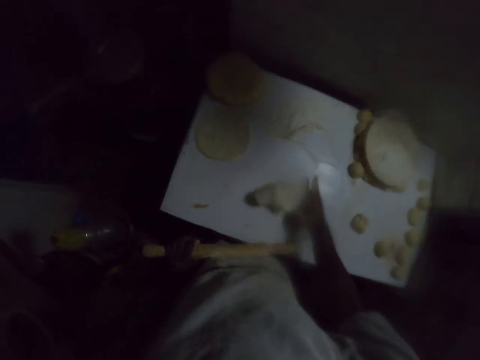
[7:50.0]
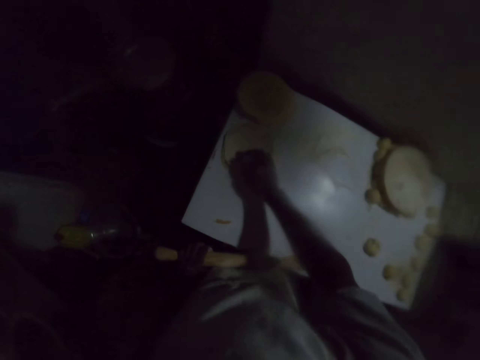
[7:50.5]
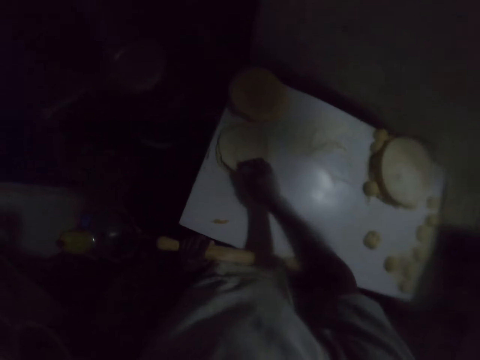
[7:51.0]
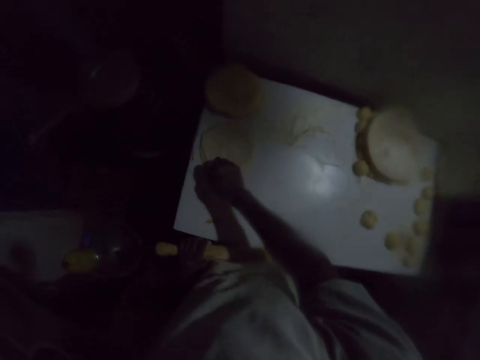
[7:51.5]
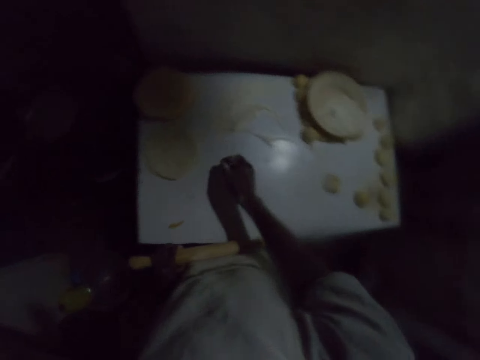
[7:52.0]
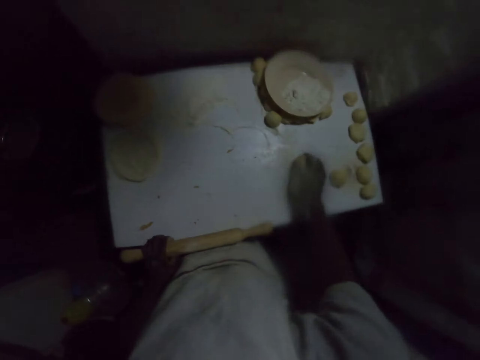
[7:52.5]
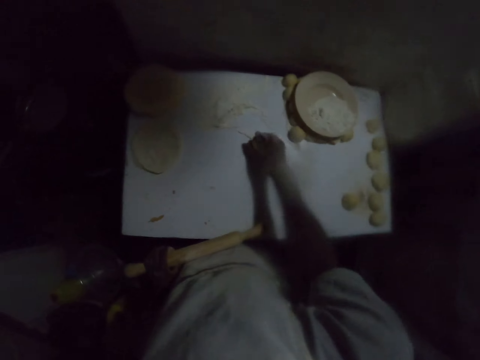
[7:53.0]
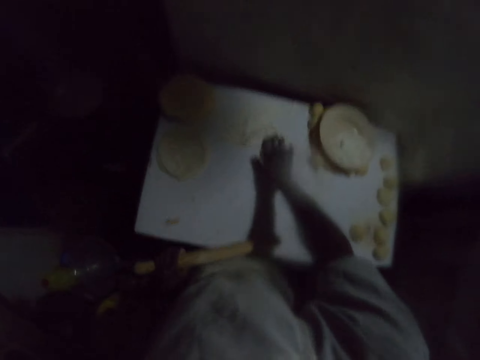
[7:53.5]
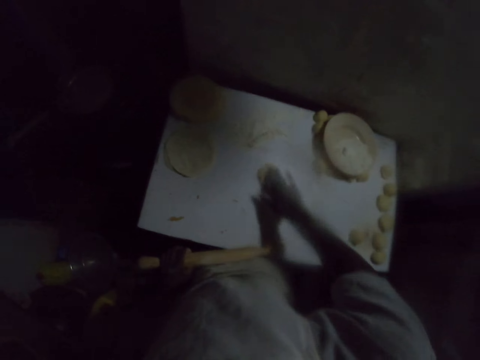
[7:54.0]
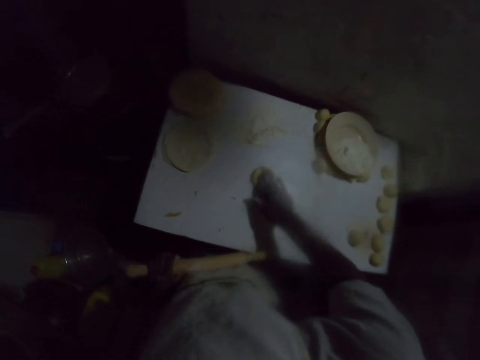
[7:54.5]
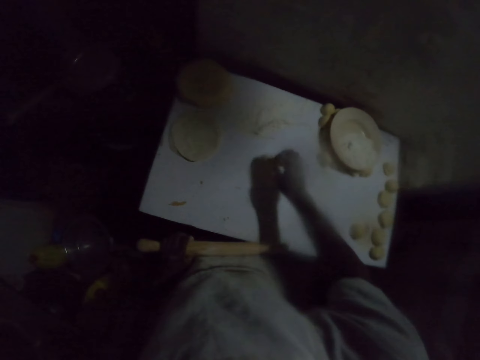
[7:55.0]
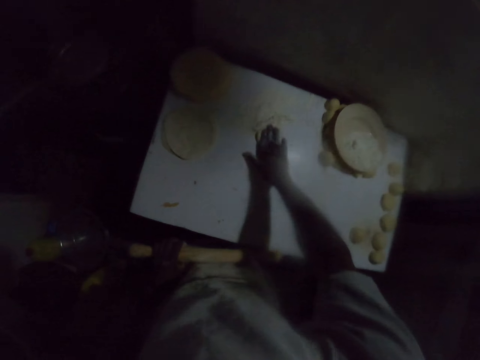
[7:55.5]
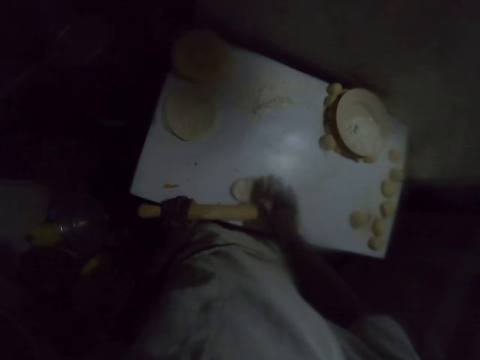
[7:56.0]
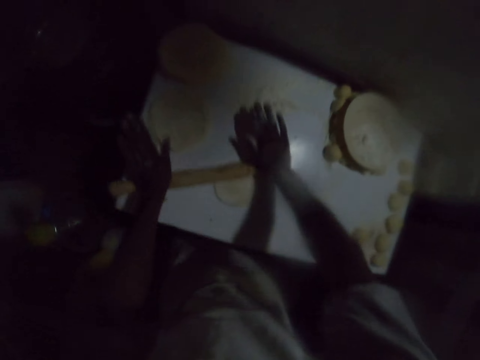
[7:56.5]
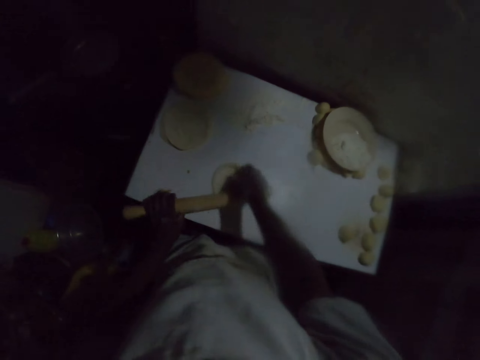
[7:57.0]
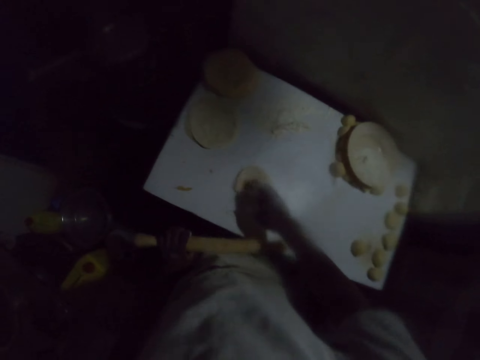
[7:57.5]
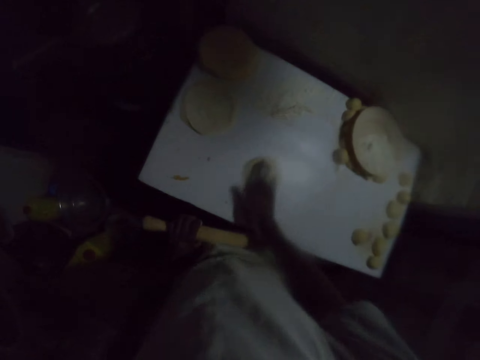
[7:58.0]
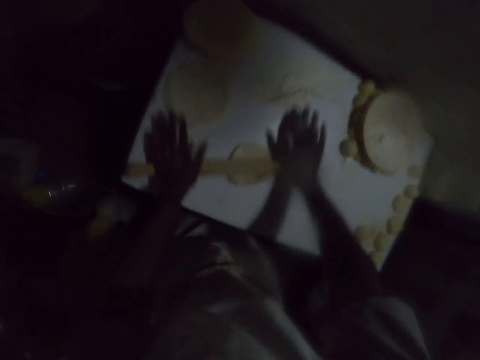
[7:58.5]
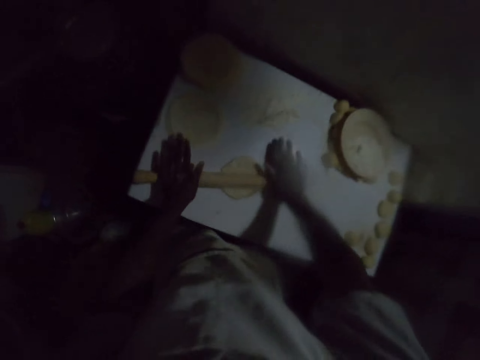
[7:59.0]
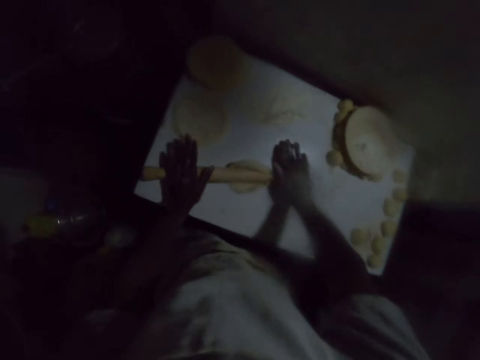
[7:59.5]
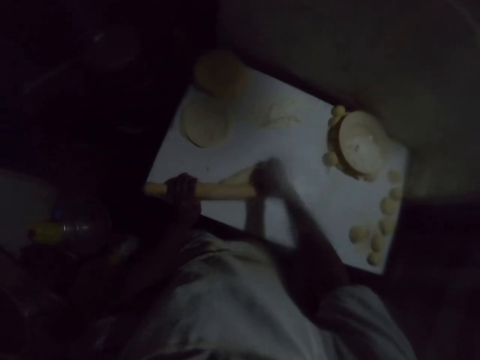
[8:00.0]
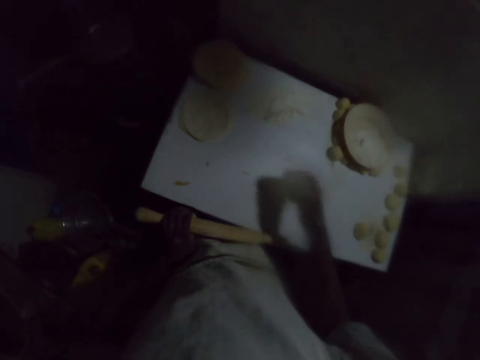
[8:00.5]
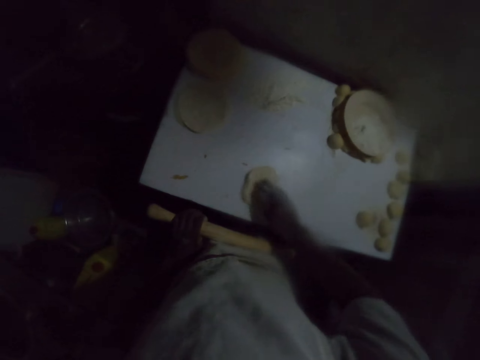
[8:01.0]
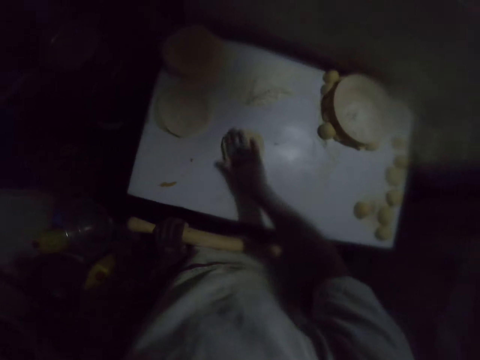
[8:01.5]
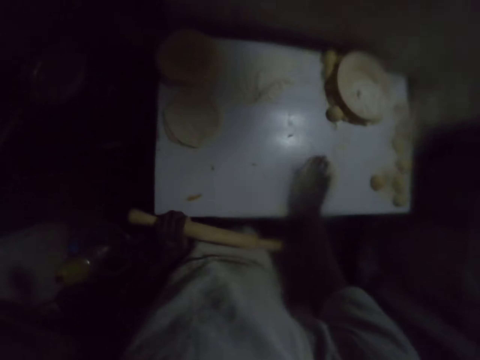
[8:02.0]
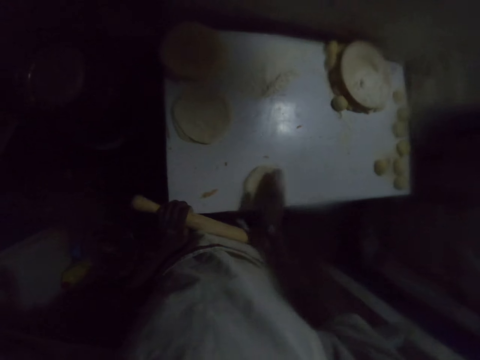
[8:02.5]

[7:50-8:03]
The camera wearer holds the rolling pin with the left hand. They lift the dough and place the dough on top of other doughs. They pick a dough from the table and place the dough on the table, on the flour. They move the dough on the table with the right hand. They turn the dough and move the dough on the table with the right hand. They roll the dough with a rolling pin. They hold the rolling pin with the left hand. They turn the dough and move the dough on the table with the right hand. They roll the dough with the rolling pin. They remove the dough from the rolling pin. They hold the rolling pin with the left hand. They turn the dough and move the dough on the table with the right hand.

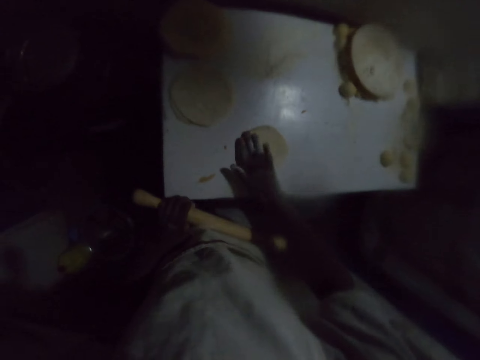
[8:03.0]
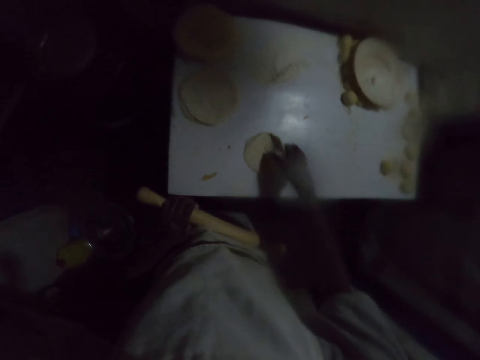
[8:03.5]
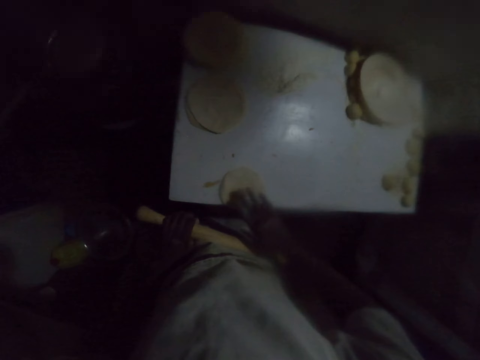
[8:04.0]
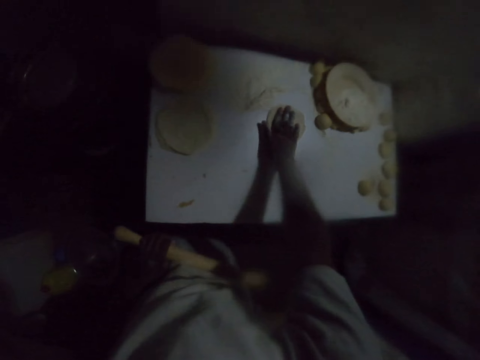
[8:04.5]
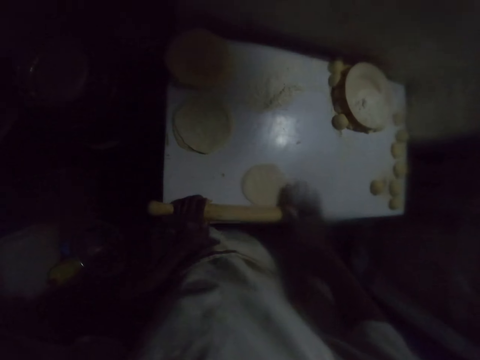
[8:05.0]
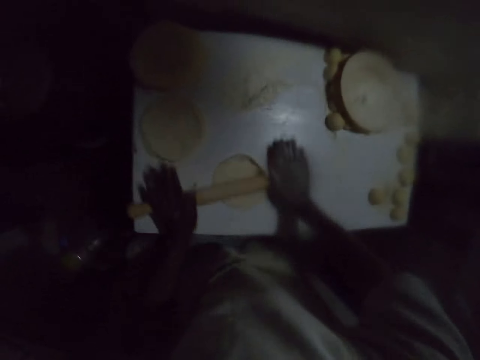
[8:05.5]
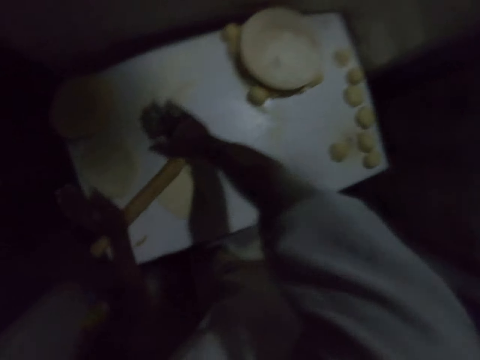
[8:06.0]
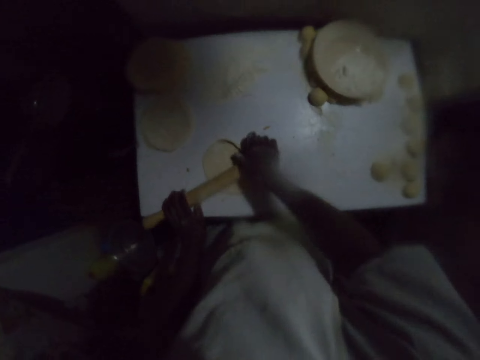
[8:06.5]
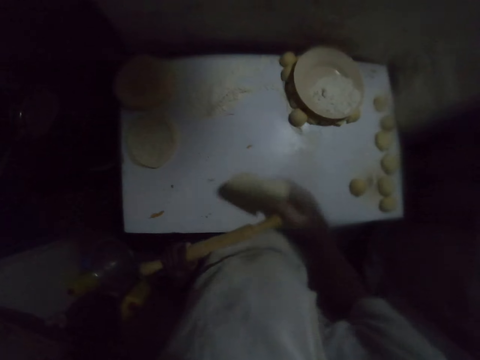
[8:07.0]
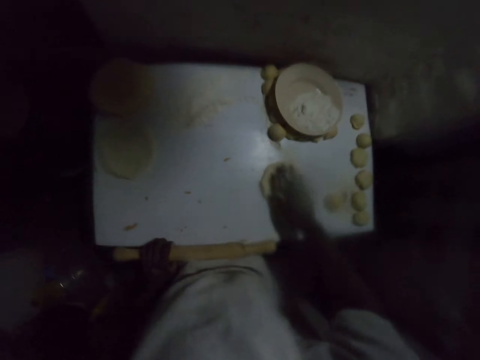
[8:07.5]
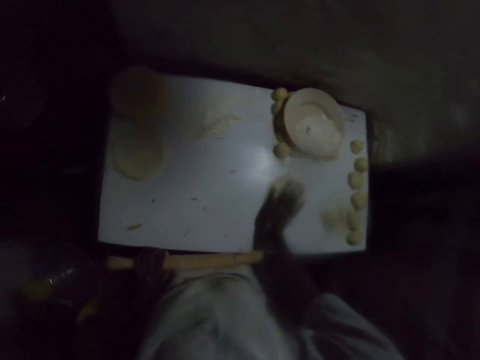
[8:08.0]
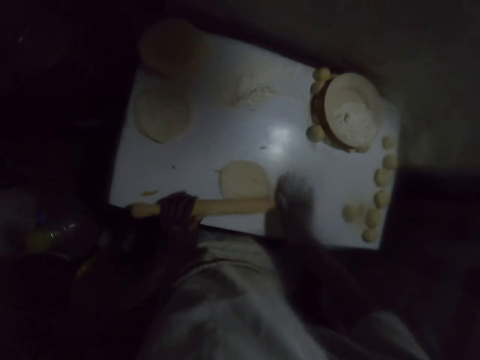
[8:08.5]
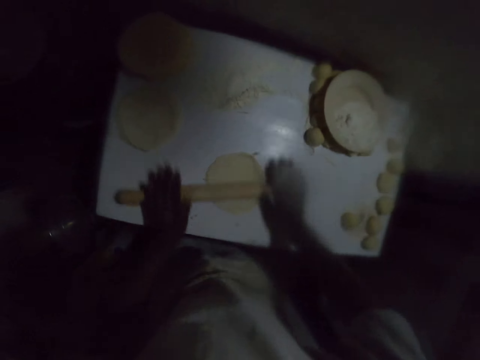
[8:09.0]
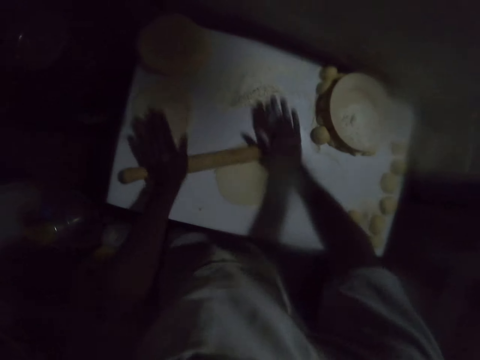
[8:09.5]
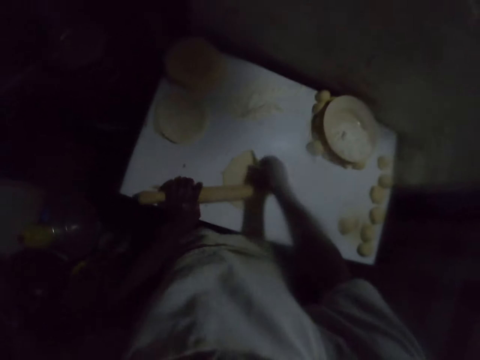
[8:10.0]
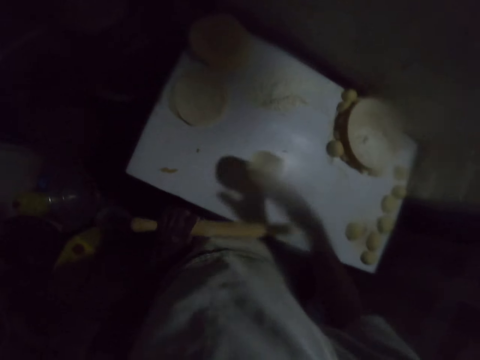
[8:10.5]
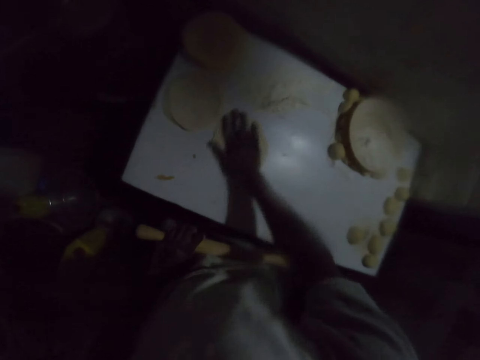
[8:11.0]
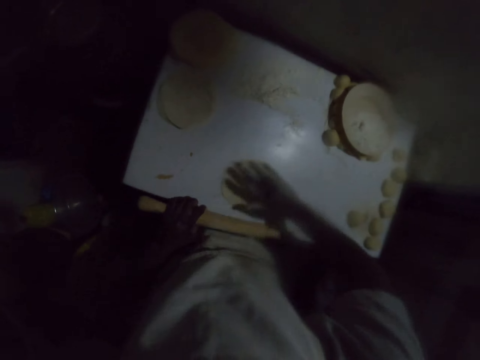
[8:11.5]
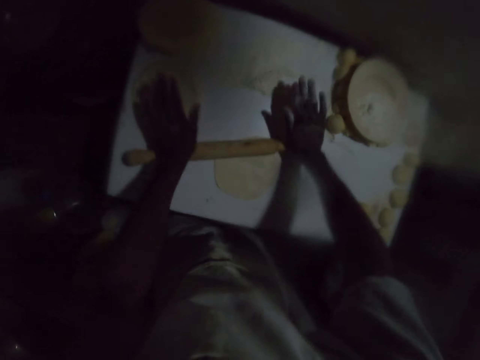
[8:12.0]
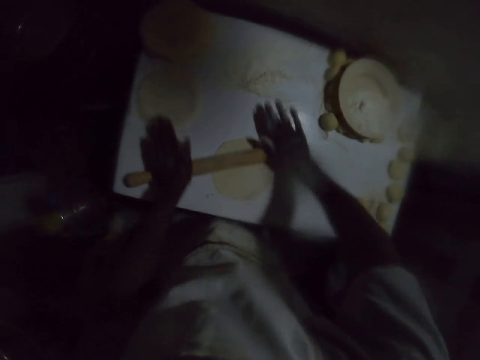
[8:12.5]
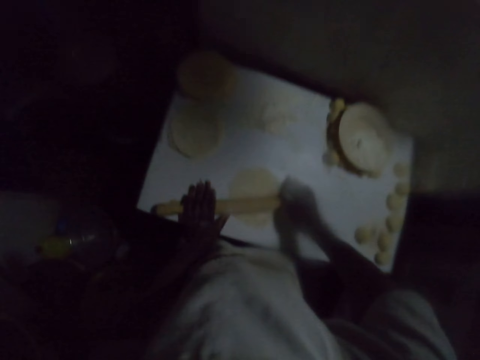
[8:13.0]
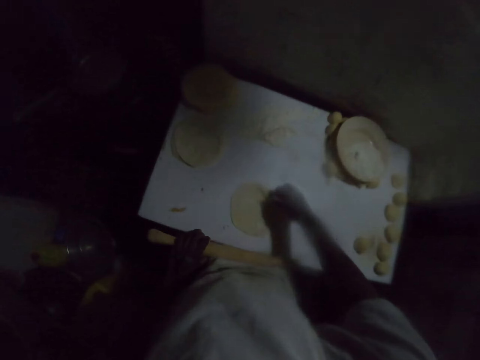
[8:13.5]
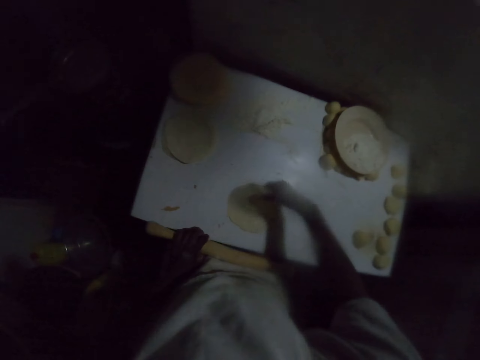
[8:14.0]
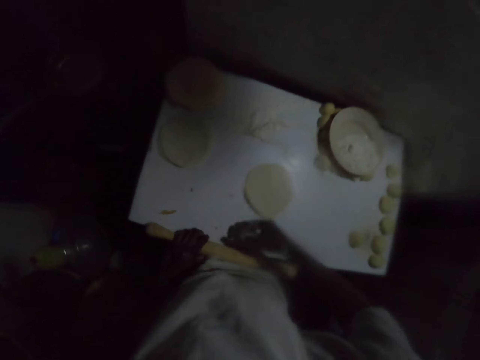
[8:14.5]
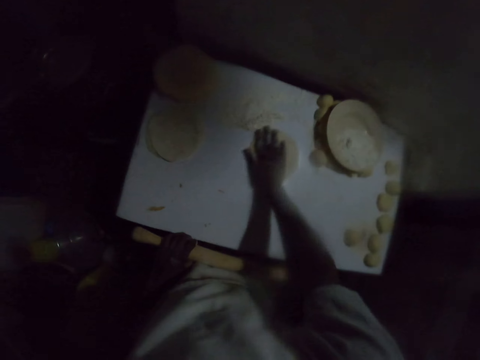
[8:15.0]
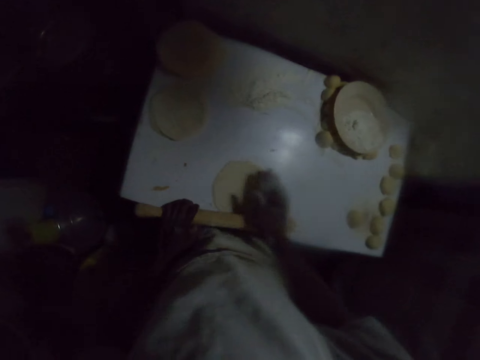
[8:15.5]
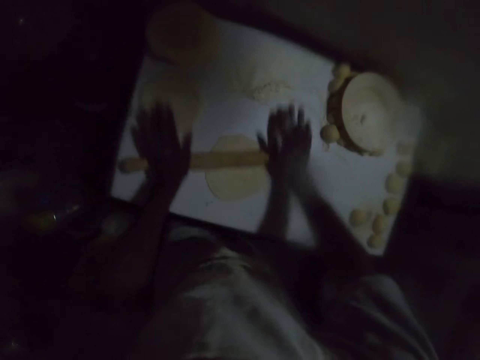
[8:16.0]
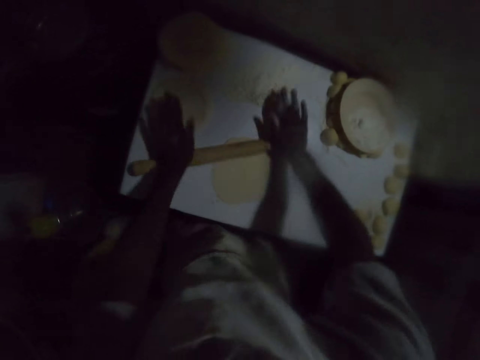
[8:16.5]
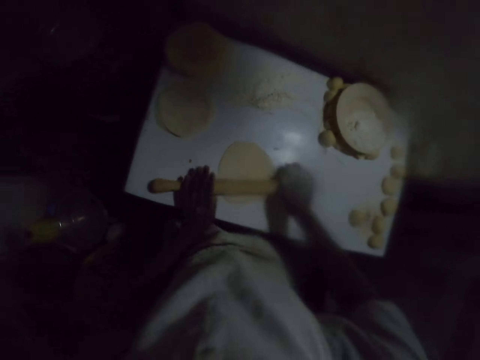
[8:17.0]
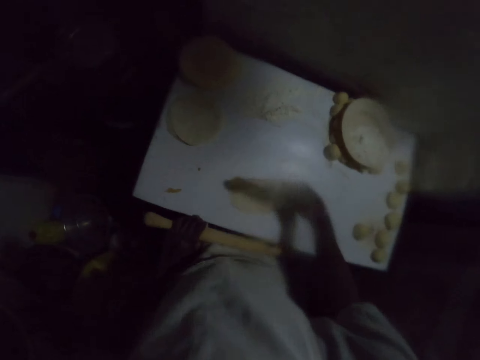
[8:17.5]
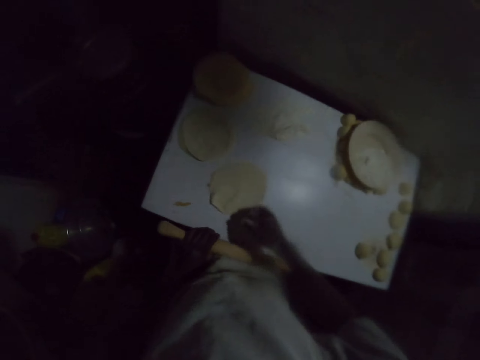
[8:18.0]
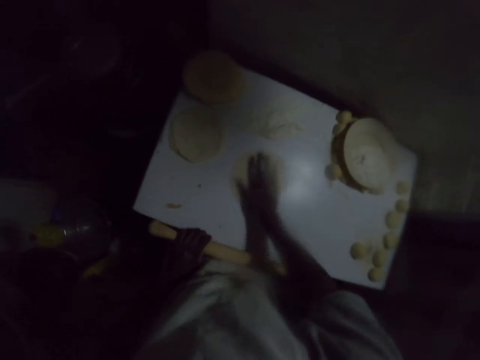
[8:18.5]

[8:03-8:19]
The camera wearer turns the dough and moves the dough on the table with the right hand. They put the dough on the flour. They roll the dough with a rolling pin. They hold the rolling pin with the left hand. They turn the dough and move the dough on the table with the right hand. They put the dough on the flour. They roll the dough with the rolling pin. They hold the rolling pin with the left hand. They turn the dough and move the dough on the table with the right hand. They roll the dough with the rolling pin. They hold the rolling pin with the left hand. They turn the dough and move the dough on the table with the right hand. They roll the dough with the rolling pin. They hold the rolling pin with the left hand. They turn the dough and move the dough on the table with the right hand.
